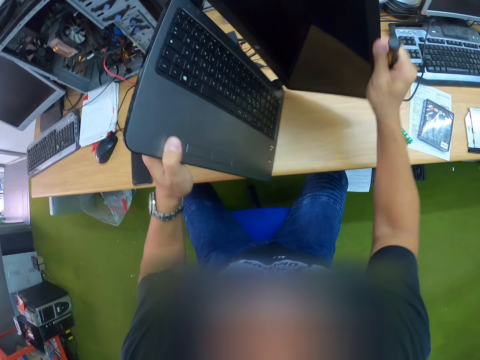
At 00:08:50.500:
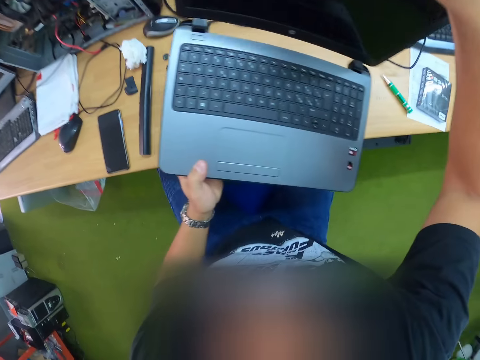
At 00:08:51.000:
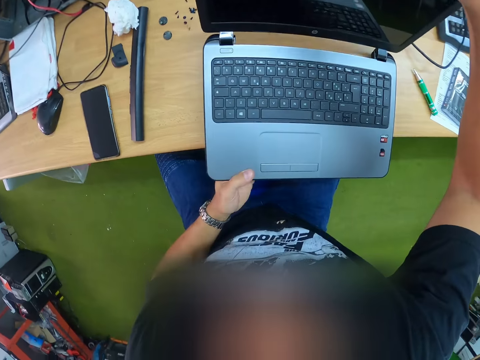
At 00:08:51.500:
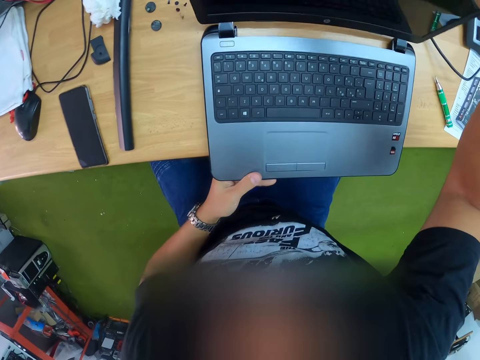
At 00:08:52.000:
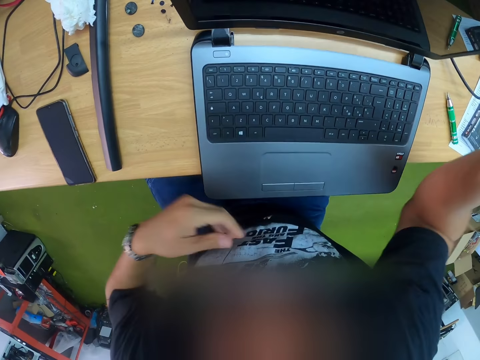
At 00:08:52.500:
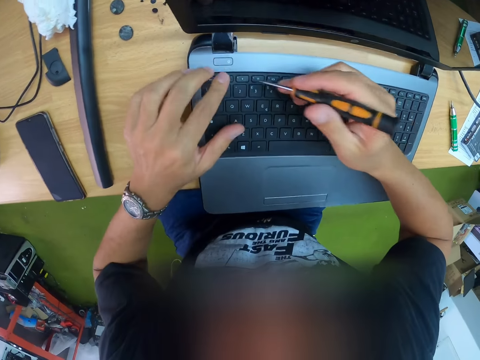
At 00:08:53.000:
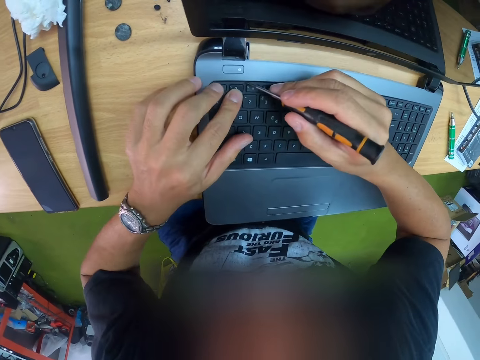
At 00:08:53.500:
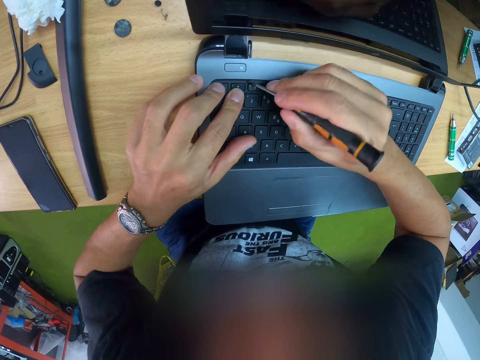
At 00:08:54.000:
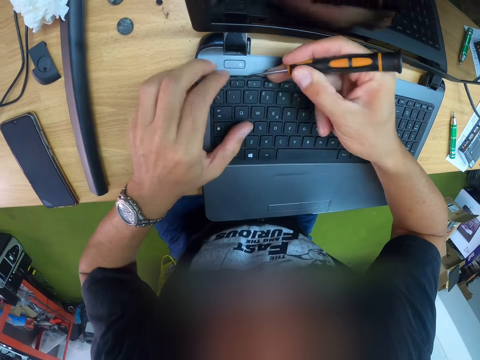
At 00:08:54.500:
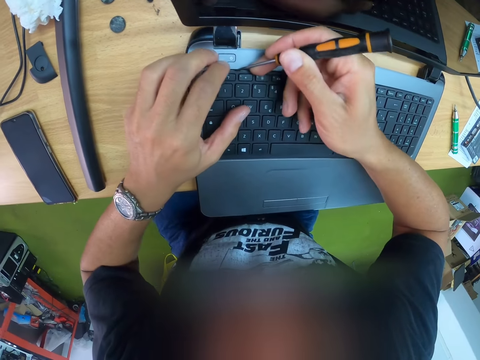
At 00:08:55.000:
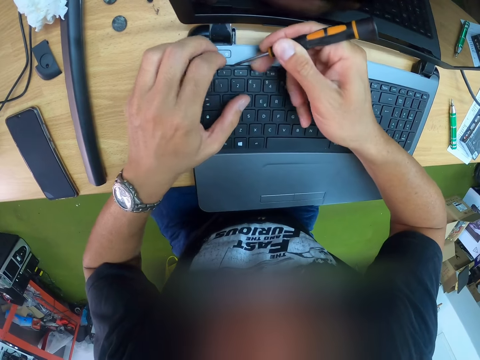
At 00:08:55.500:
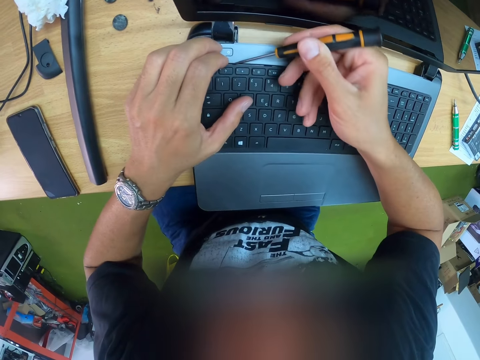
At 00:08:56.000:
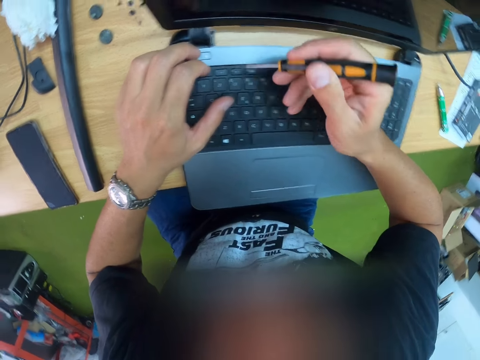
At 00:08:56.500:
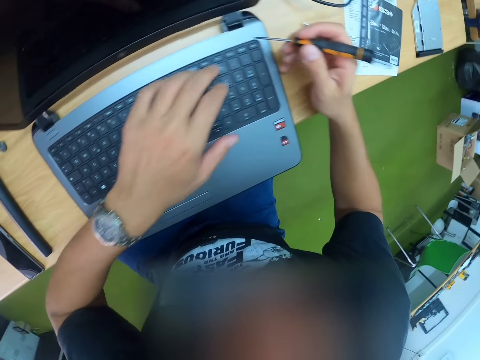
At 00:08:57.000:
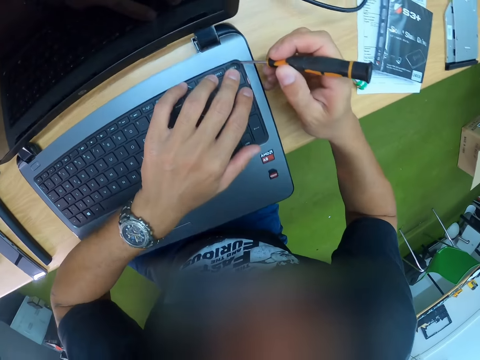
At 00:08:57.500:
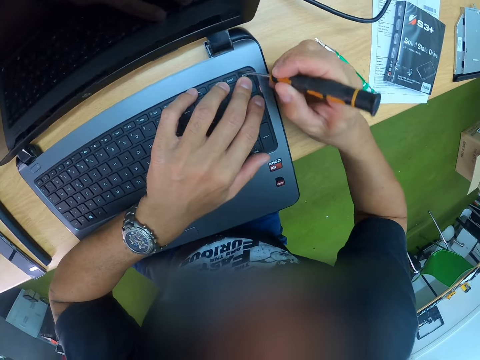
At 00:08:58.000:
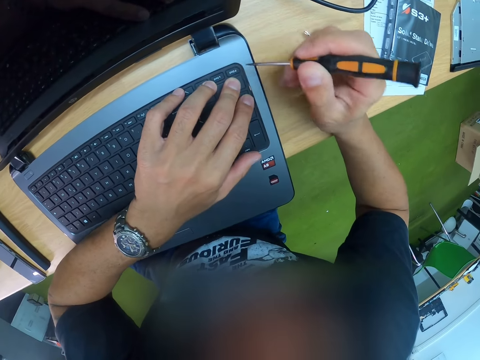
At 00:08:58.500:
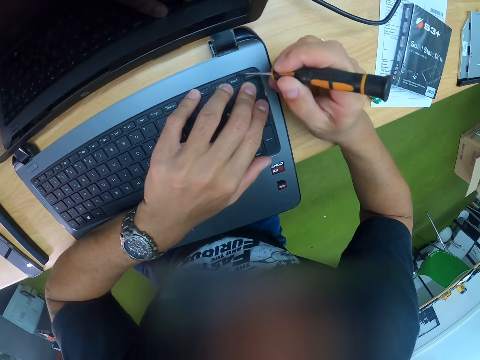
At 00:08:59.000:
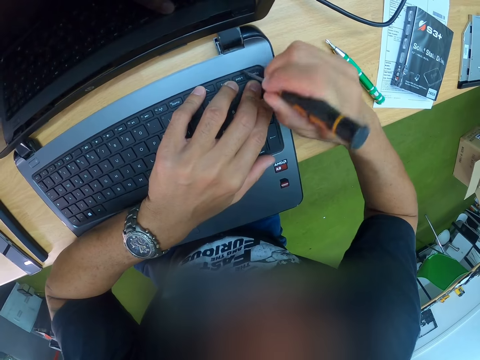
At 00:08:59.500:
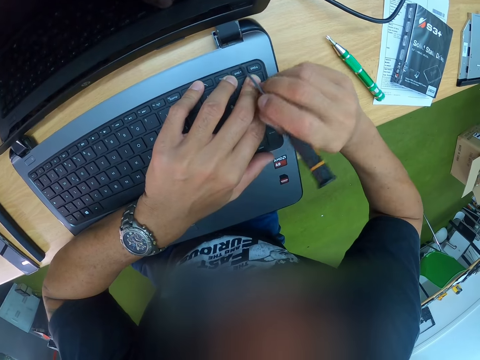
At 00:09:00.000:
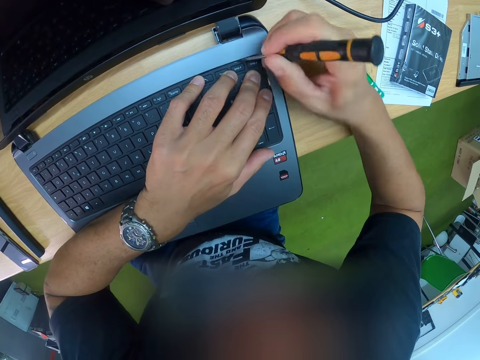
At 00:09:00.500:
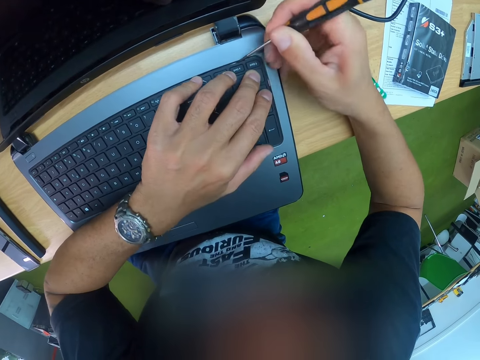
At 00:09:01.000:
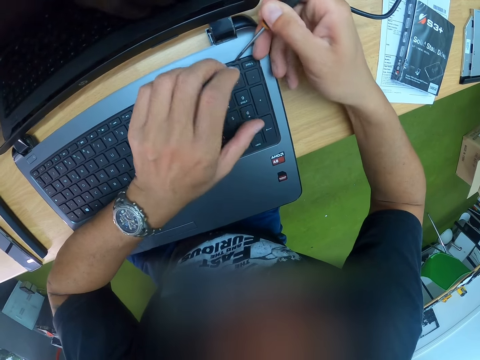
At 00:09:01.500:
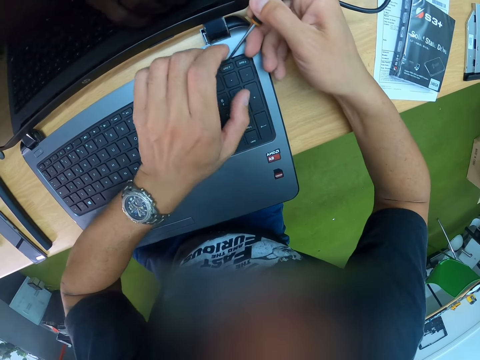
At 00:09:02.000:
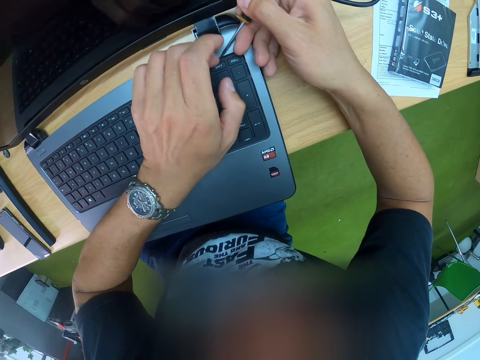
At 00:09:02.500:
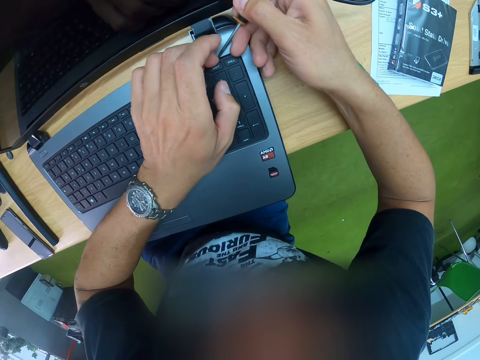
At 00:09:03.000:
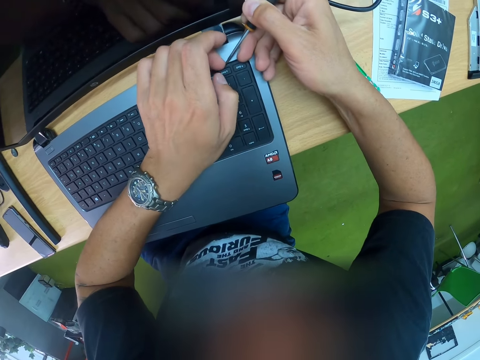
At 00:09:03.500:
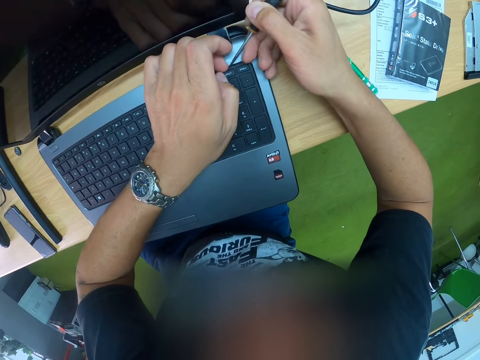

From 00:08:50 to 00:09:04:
The camera wearer moves the laptop. He places the laptop on the table. He moves both hands. He guides a keyboard with his left hand. He repairs the laptop with a screwdriver. He opens the keyboard of the laptop with the screw in his right hand. He moves both hands and repairs the laptop with the screwdriver.

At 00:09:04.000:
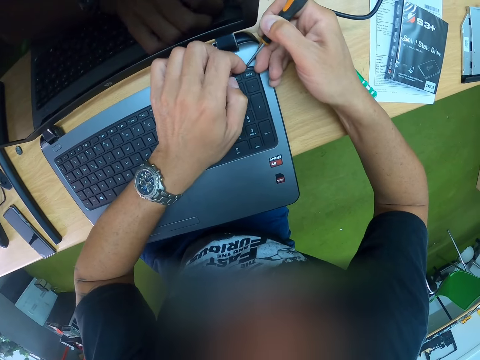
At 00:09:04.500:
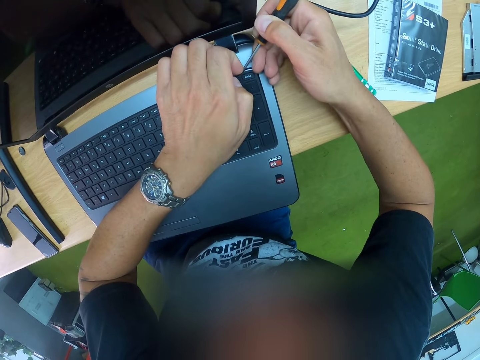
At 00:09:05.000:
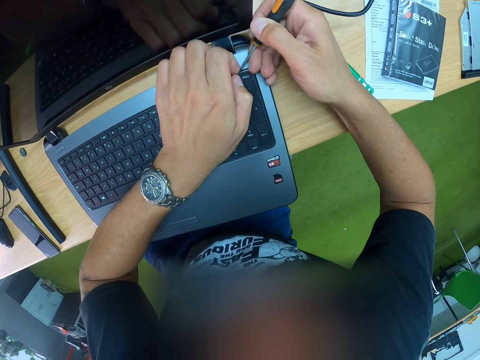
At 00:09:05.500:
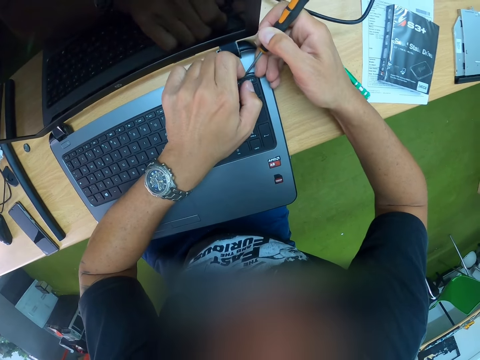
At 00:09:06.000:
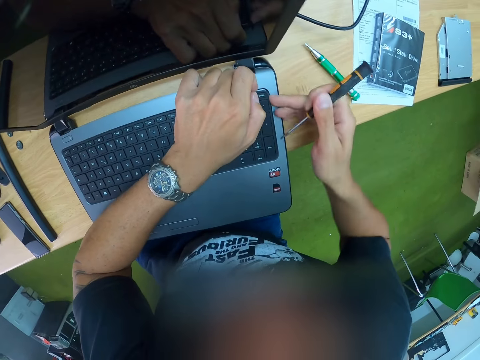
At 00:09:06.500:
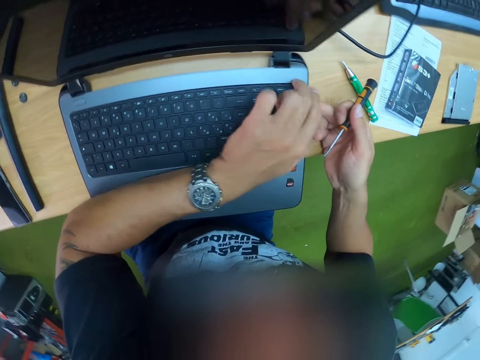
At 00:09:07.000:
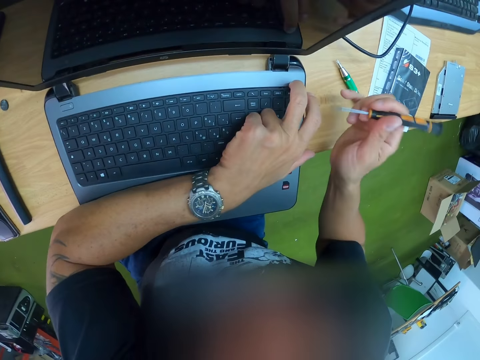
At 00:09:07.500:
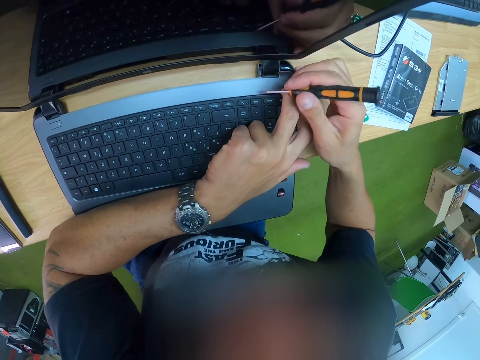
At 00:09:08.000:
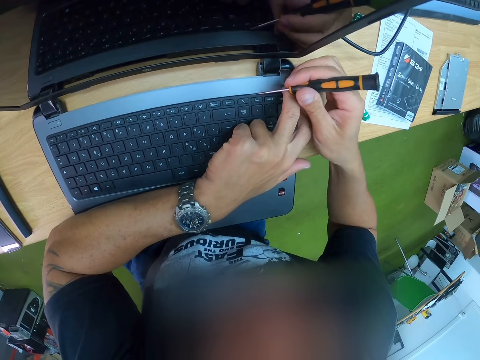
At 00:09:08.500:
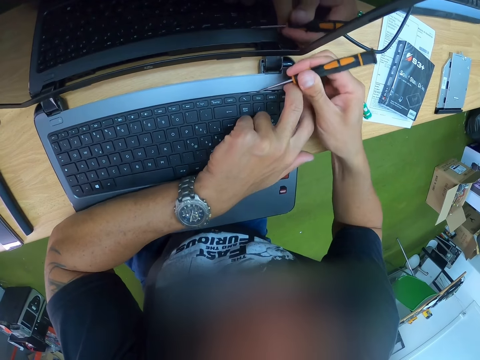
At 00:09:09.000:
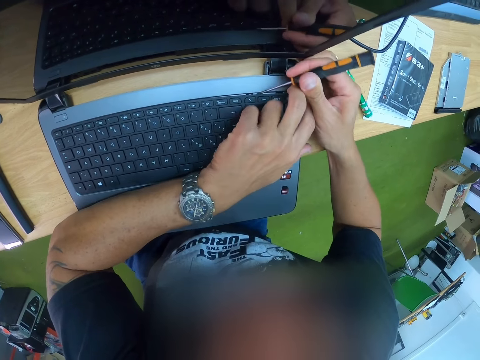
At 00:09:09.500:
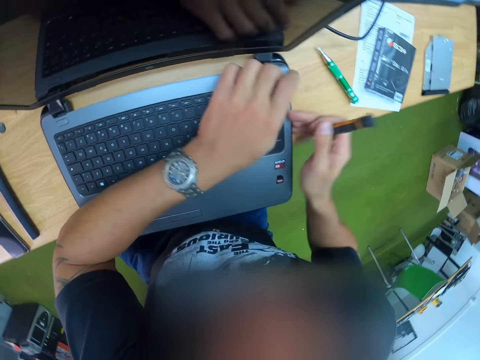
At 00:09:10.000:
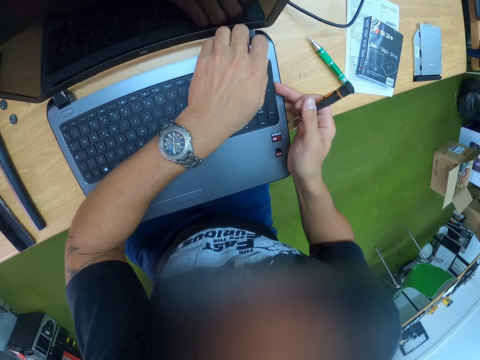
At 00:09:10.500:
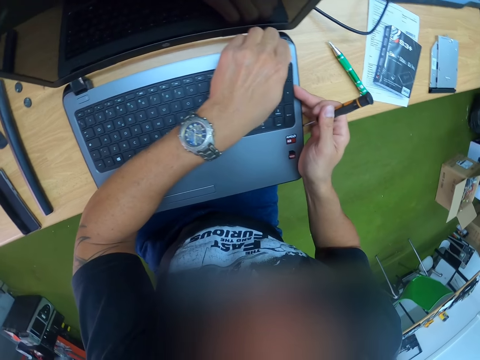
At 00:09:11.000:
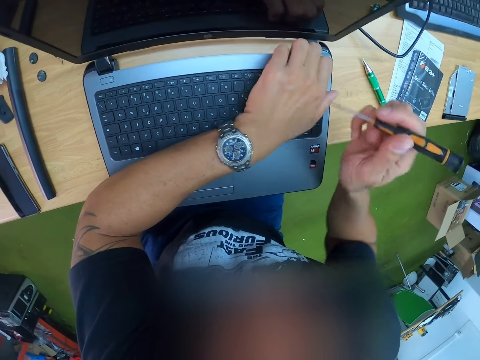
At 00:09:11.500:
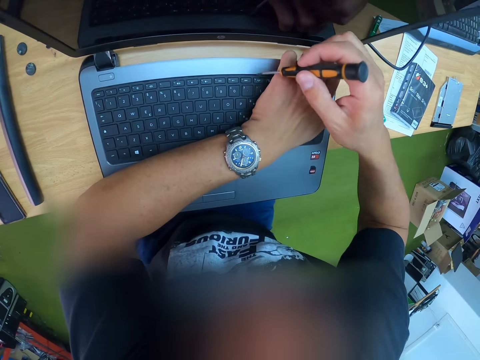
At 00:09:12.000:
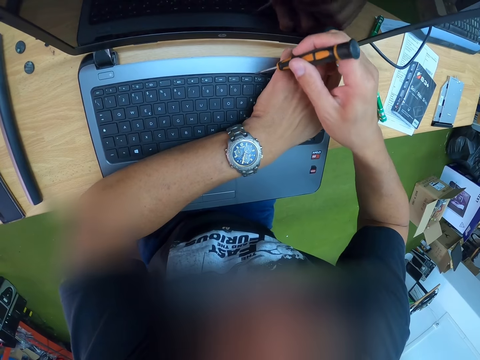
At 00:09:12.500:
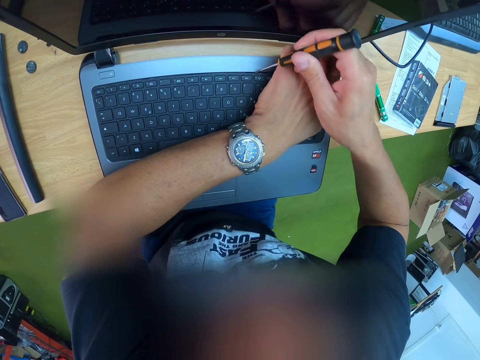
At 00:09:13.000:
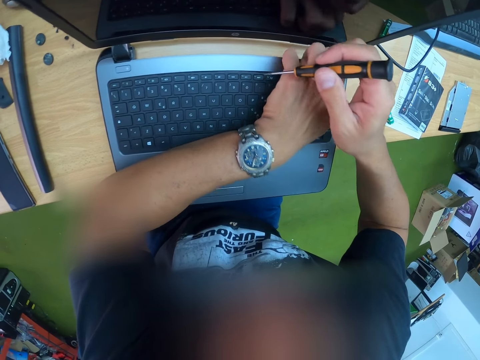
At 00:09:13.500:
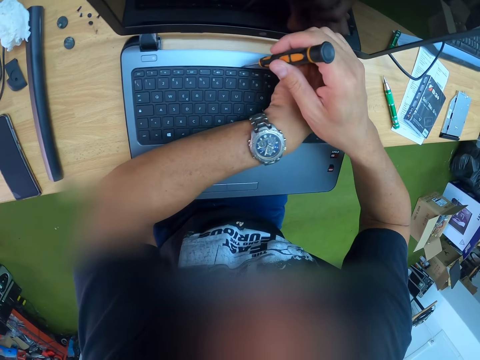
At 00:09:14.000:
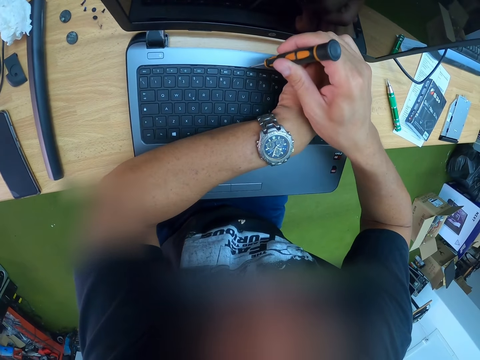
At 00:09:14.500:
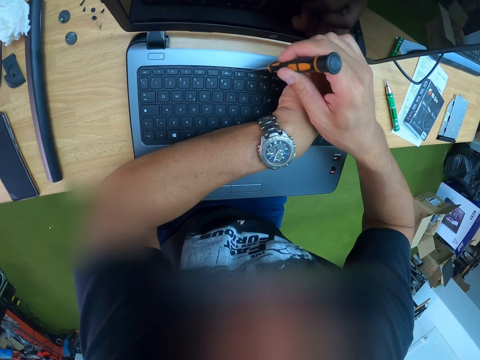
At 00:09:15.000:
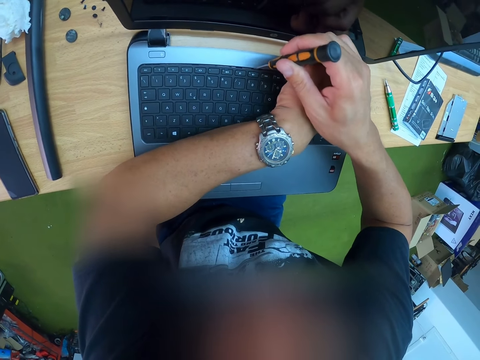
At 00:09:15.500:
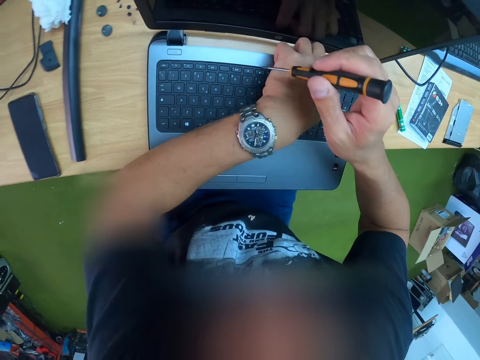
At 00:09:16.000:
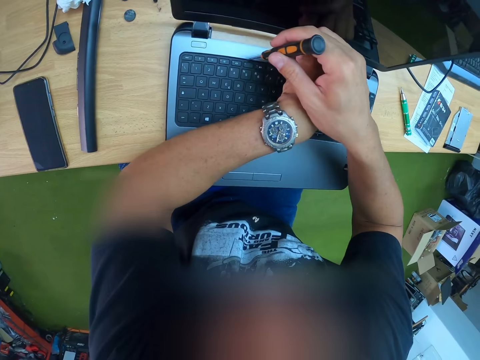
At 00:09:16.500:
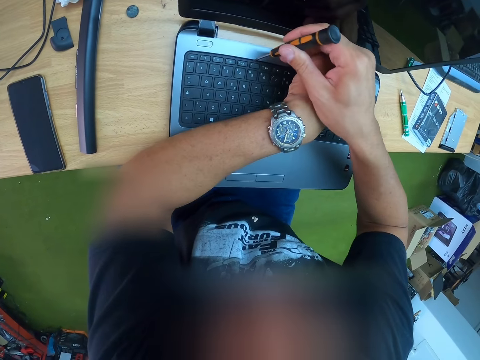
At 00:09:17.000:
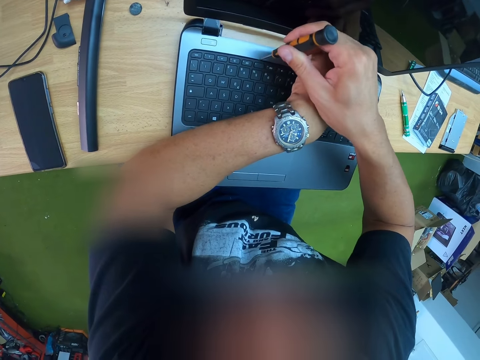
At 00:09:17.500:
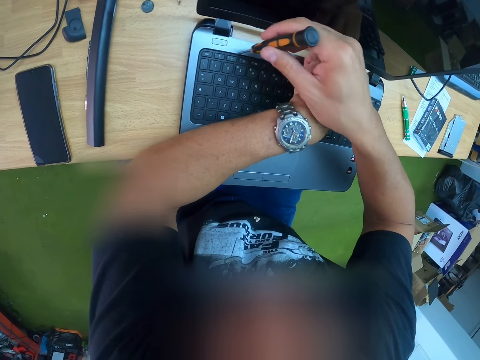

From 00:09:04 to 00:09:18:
The camera wearer moves the screwdriver. They repair the laptop with the screwdriver. They move the screwdriver. They hold the laptop and push the laptop. They move the screwdriver and repair the laptop with the screwdriver. They move the screwdriver and repair the laptop with the screwdriver.
